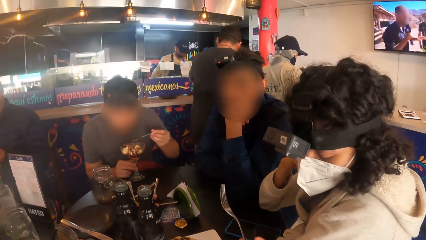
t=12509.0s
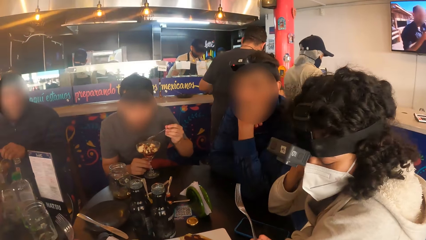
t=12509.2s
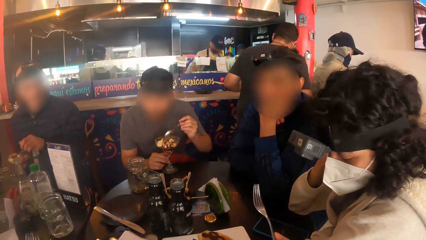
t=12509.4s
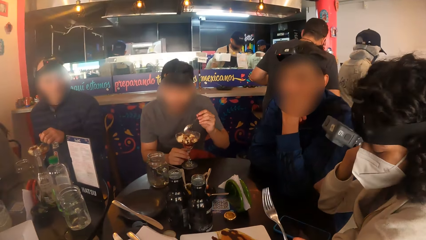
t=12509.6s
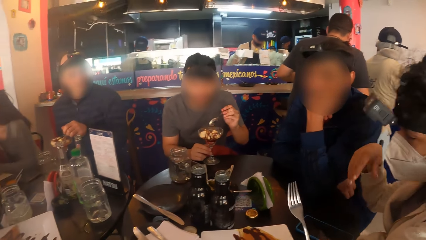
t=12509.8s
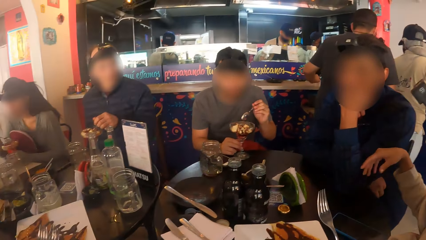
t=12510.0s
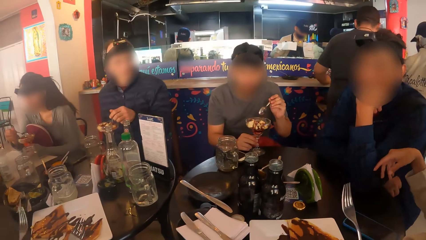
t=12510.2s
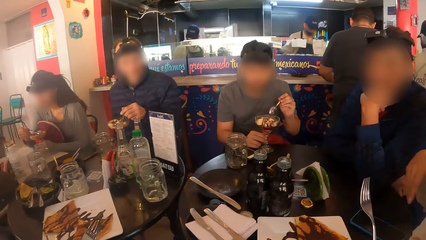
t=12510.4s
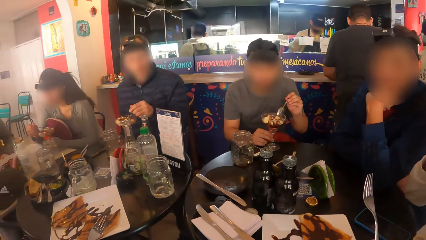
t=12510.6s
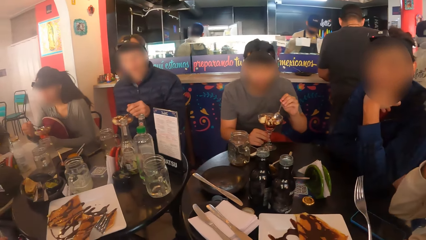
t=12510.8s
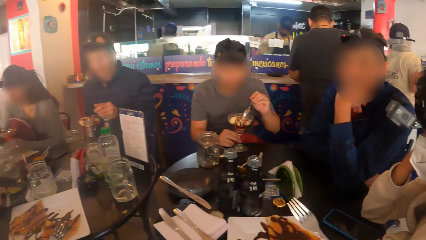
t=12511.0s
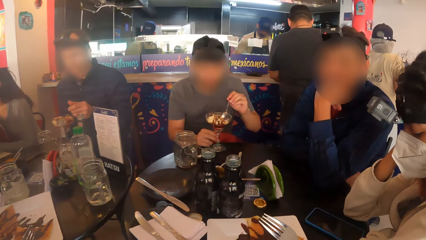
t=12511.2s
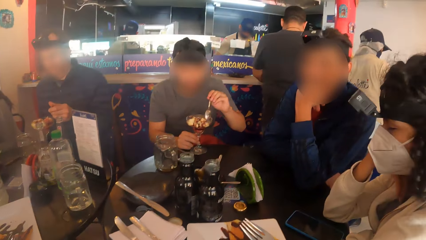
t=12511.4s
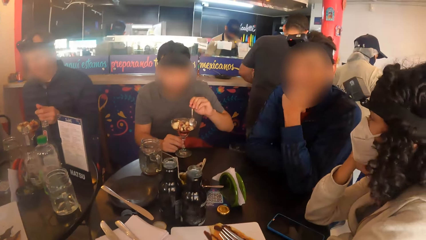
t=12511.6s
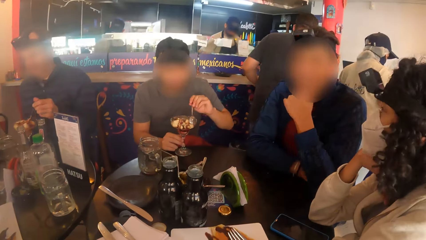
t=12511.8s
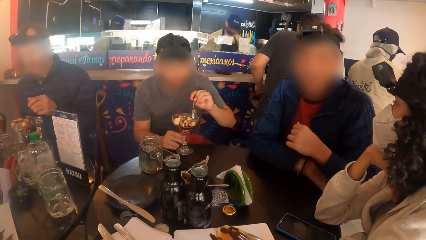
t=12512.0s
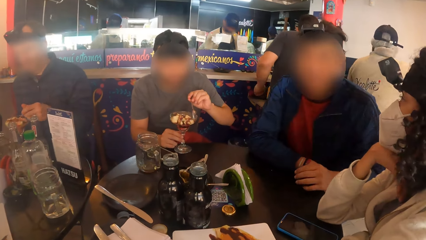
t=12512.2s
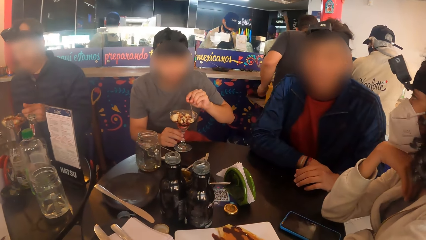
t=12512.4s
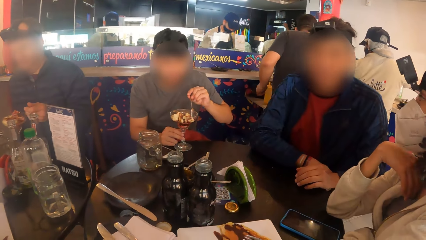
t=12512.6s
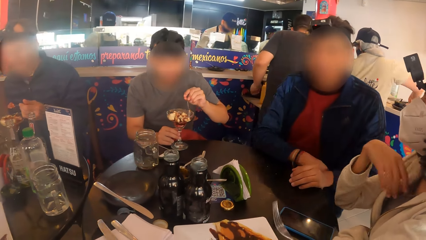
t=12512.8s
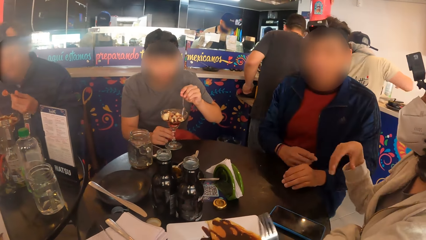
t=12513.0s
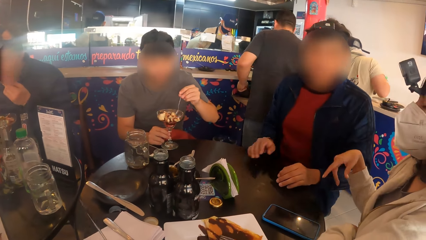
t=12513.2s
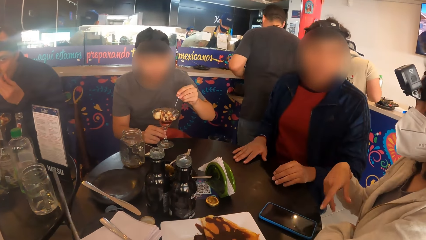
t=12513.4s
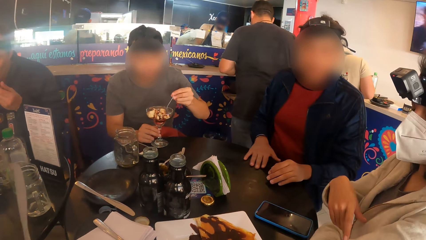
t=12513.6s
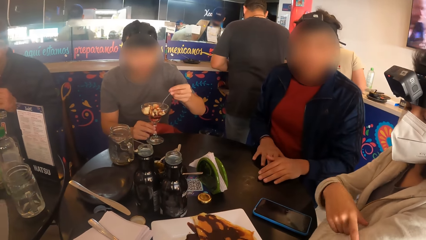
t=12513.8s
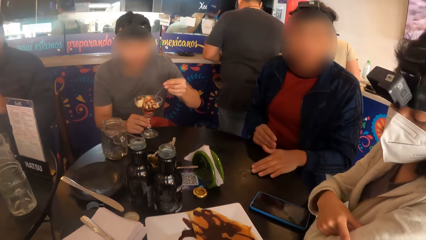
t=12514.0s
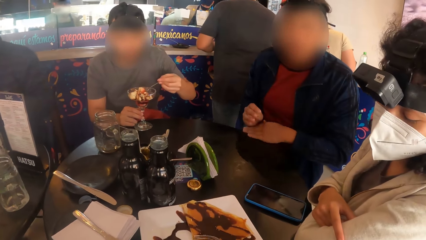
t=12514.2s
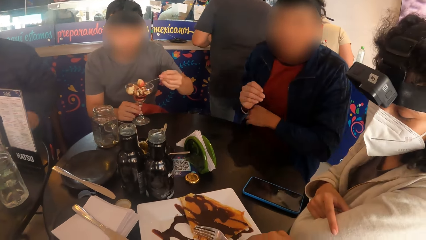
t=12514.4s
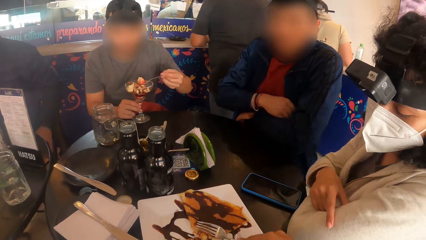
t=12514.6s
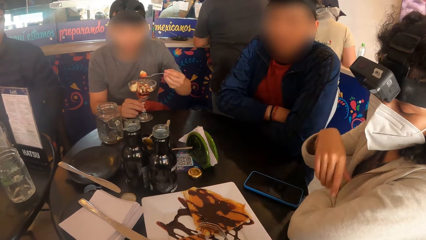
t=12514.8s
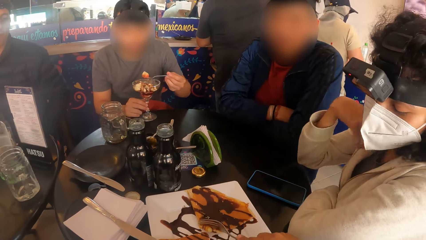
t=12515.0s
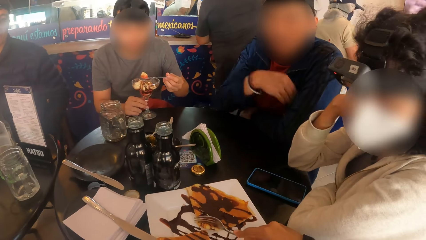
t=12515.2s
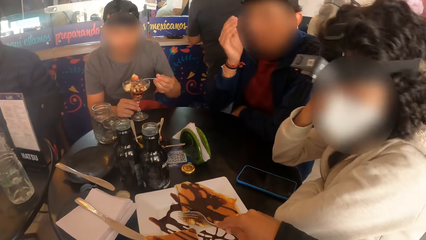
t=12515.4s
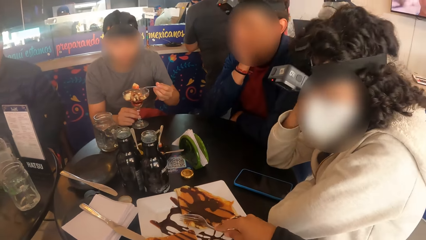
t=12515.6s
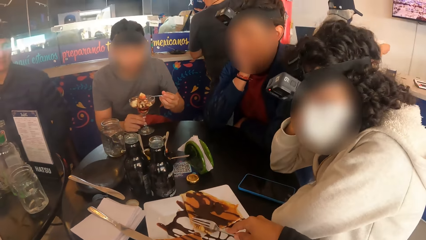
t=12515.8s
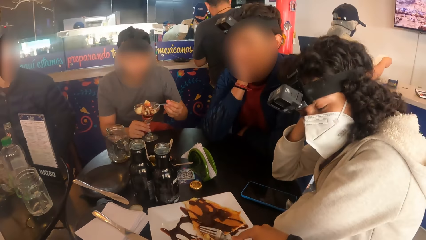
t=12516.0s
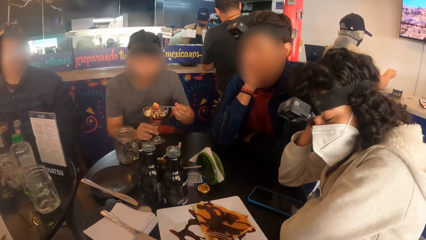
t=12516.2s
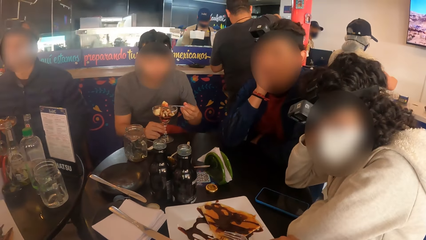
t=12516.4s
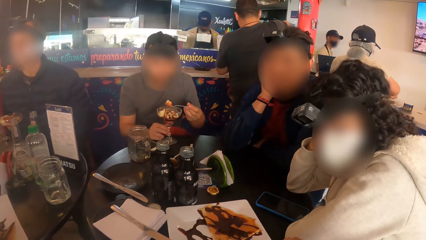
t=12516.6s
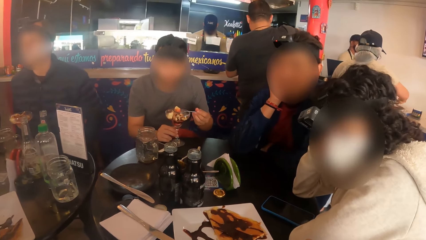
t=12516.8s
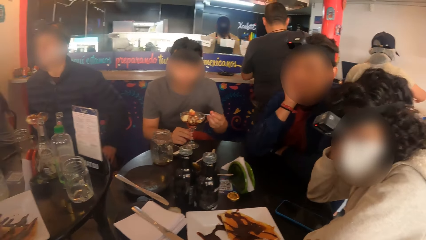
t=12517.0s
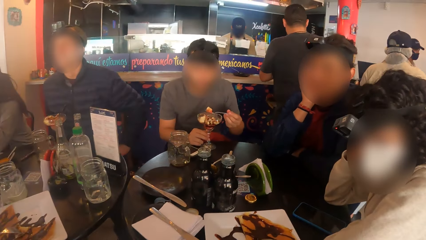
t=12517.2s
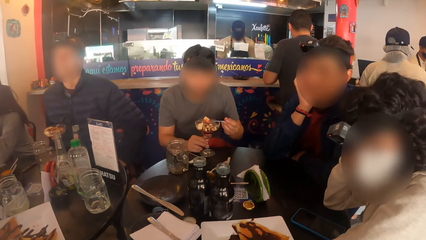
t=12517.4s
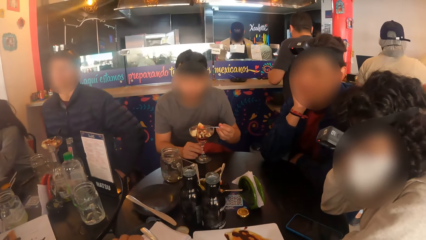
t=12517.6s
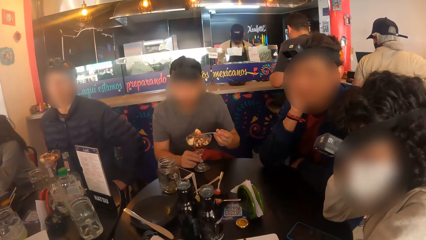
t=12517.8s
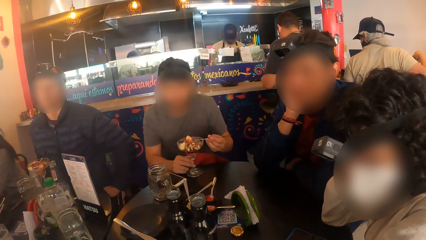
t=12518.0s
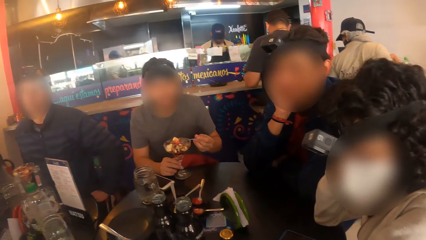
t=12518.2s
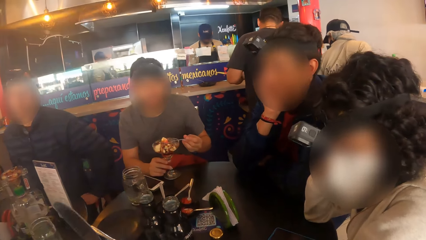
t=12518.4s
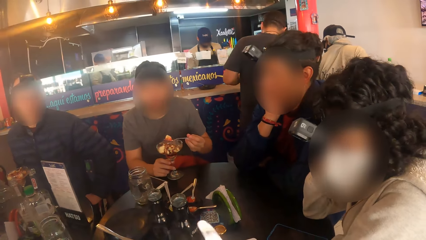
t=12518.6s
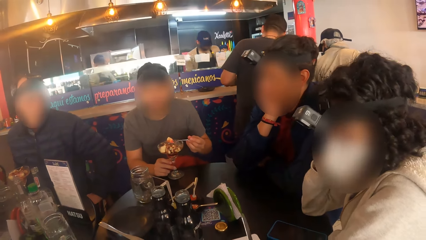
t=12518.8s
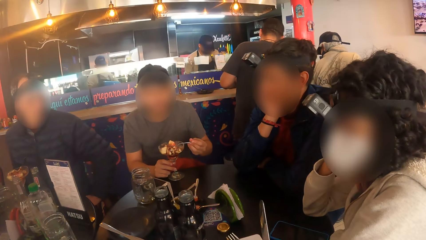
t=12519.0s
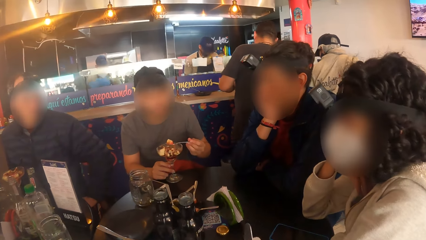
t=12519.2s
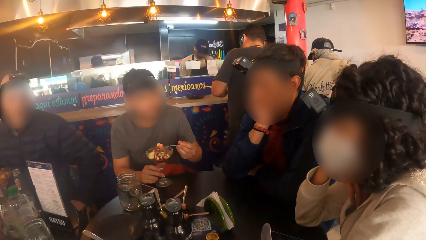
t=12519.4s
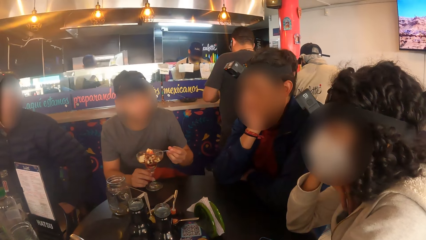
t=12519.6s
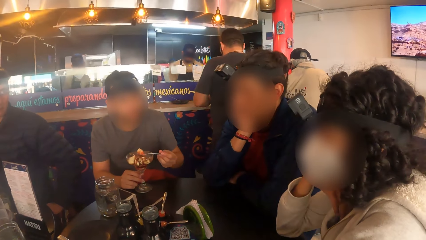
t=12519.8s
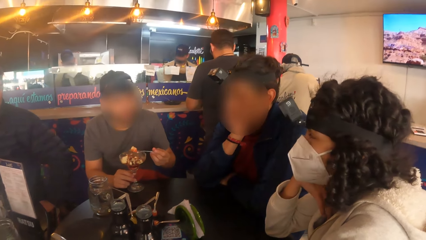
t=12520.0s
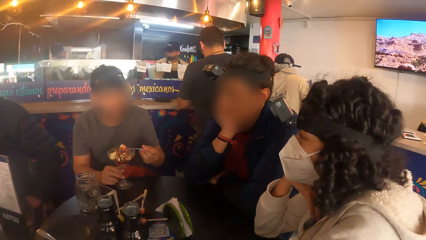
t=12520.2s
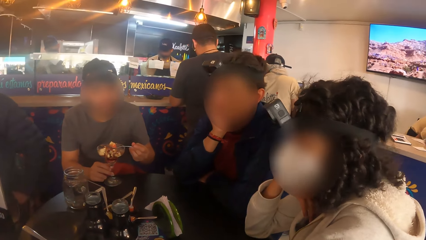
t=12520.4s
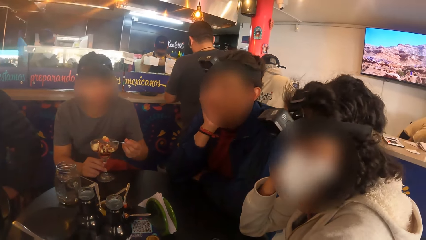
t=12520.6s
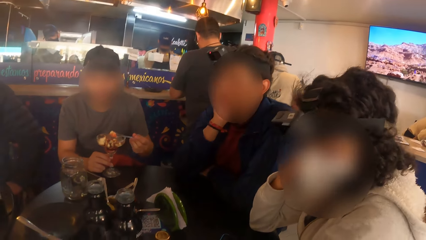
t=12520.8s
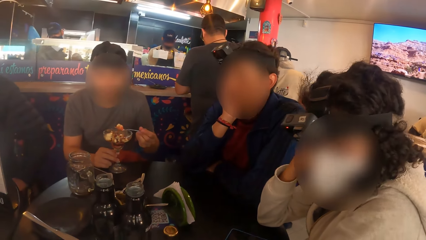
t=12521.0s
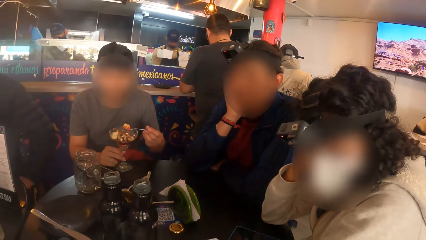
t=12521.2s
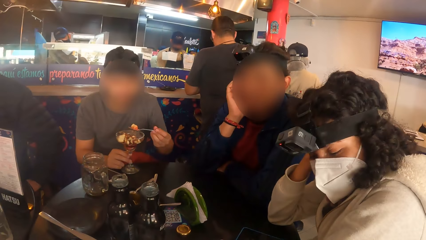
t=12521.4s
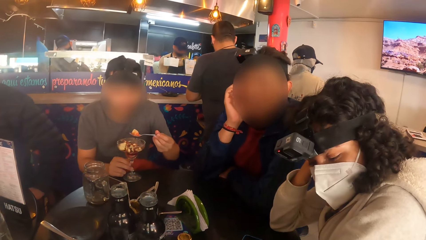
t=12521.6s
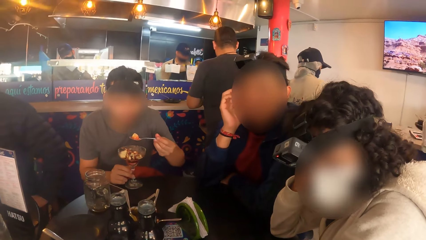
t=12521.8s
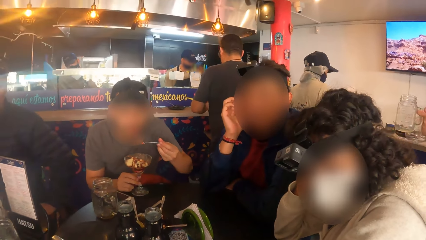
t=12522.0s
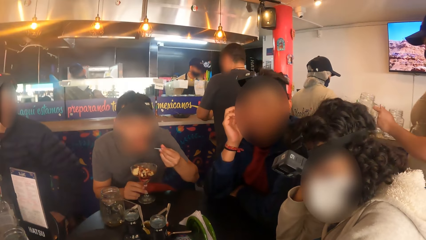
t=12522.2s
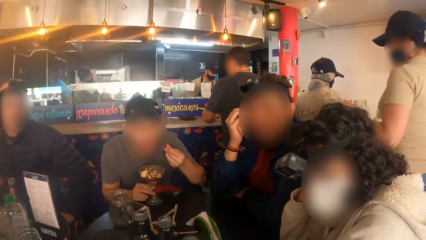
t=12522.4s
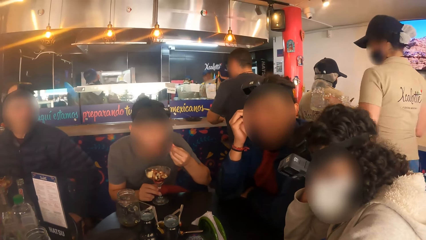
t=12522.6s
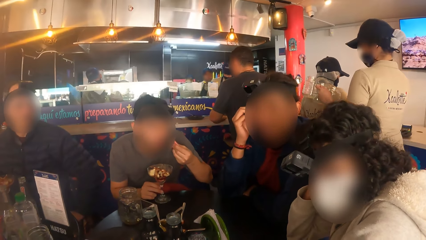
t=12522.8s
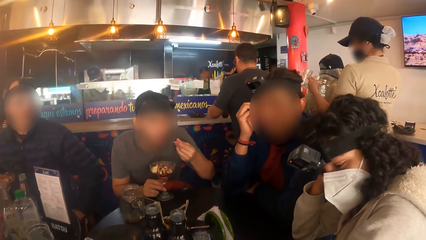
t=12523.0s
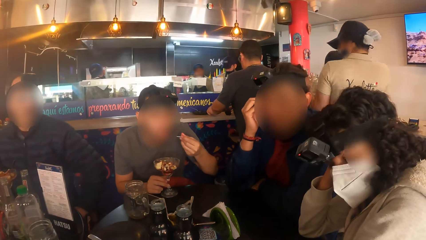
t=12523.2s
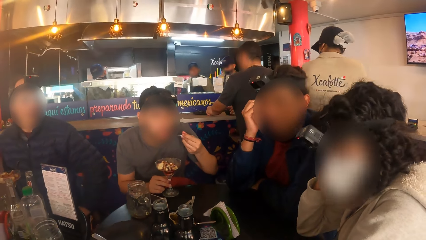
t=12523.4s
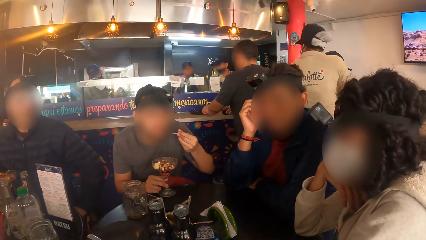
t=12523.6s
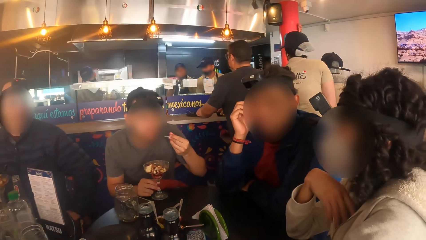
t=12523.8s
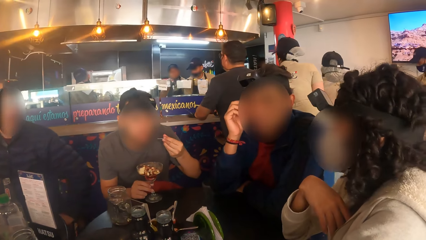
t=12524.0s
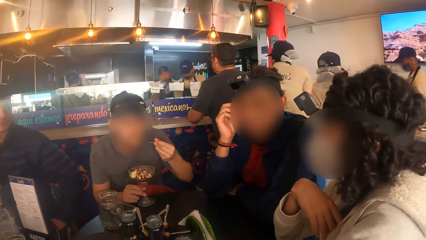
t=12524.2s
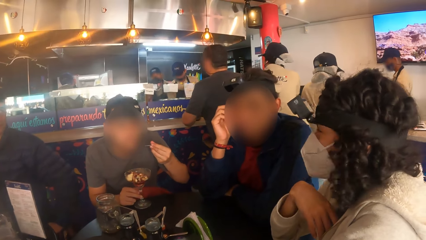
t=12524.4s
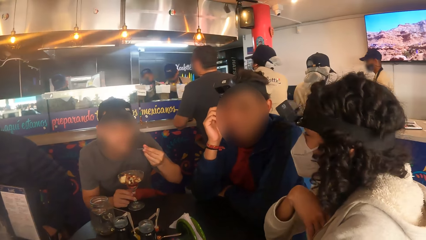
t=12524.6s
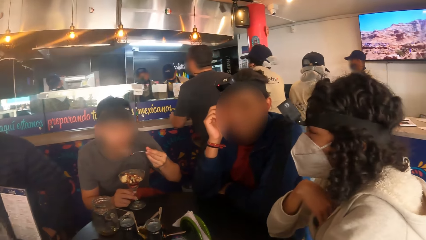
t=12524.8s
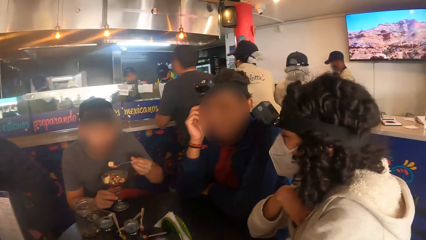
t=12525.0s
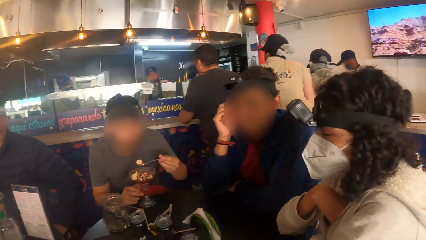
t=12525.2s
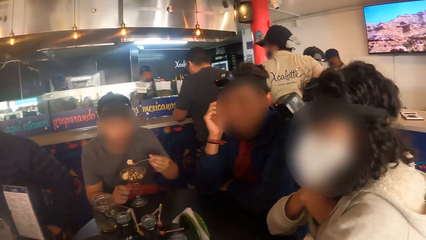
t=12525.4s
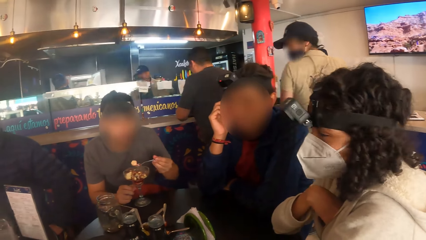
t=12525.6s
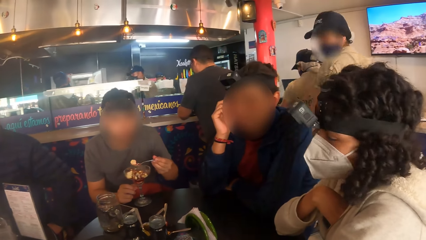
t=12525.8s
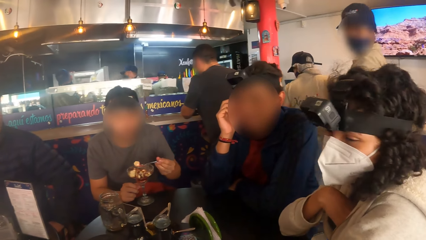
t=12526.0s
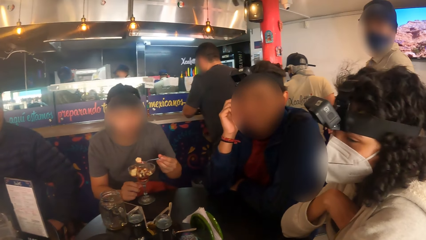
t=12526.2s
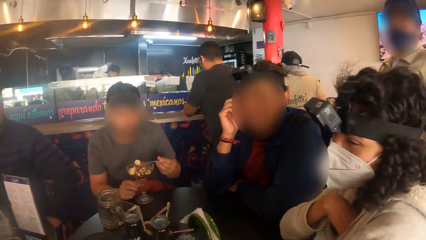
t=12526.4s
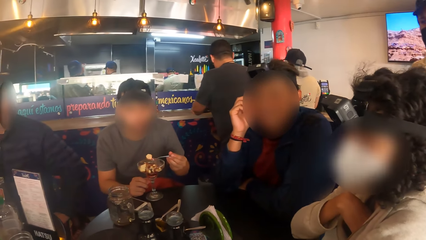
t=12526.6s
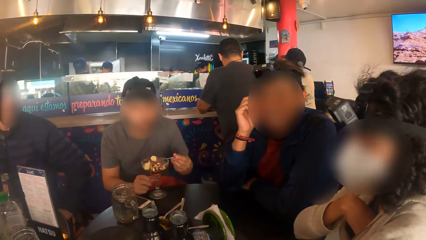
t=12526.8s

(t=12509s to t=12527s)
The camera wearer looks around. They cut the snack with a fork. The man eats parfait from the glass cup with the spoon in his left hand.
